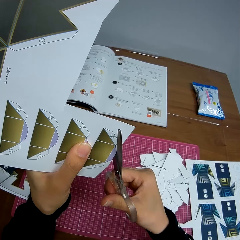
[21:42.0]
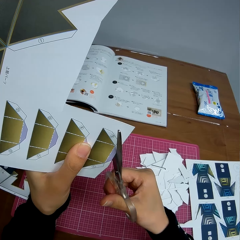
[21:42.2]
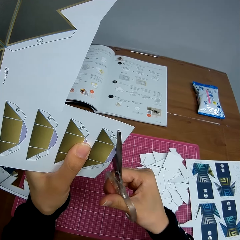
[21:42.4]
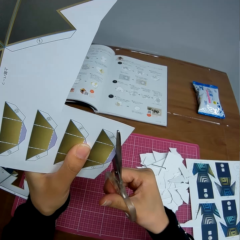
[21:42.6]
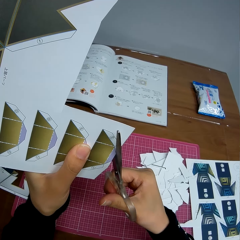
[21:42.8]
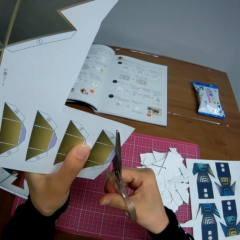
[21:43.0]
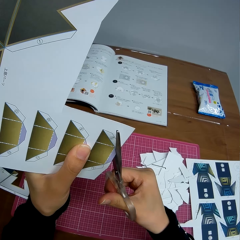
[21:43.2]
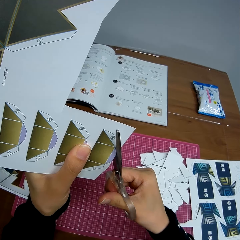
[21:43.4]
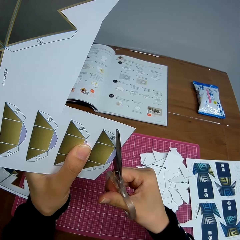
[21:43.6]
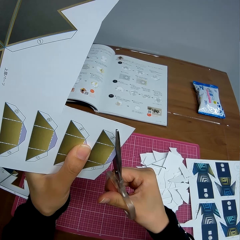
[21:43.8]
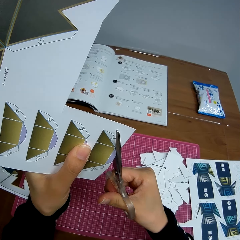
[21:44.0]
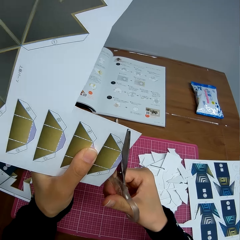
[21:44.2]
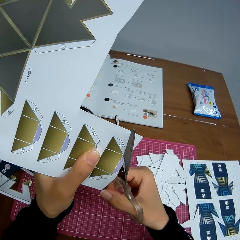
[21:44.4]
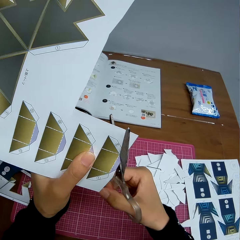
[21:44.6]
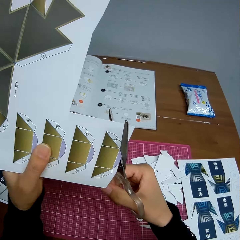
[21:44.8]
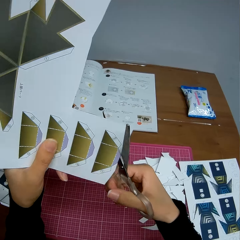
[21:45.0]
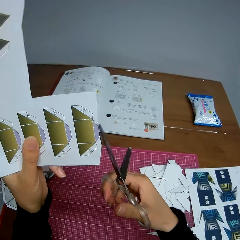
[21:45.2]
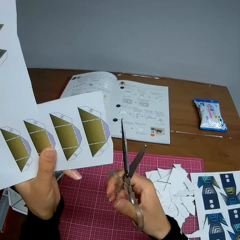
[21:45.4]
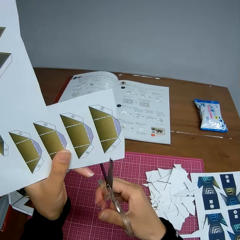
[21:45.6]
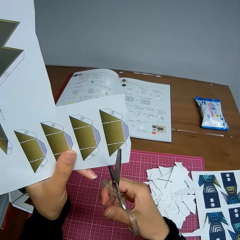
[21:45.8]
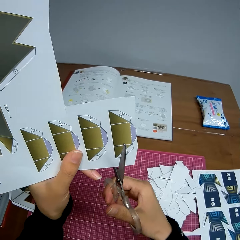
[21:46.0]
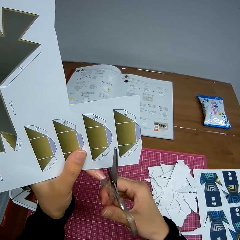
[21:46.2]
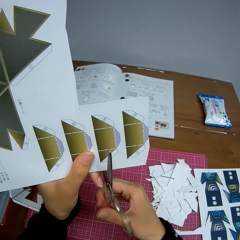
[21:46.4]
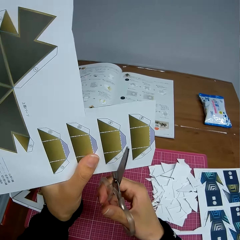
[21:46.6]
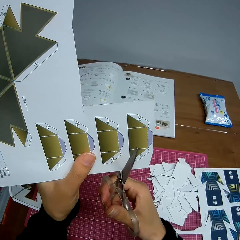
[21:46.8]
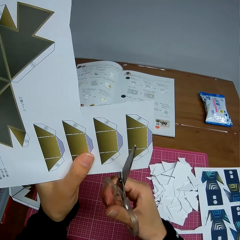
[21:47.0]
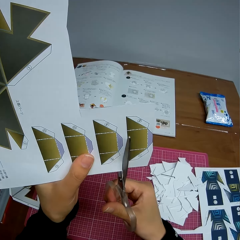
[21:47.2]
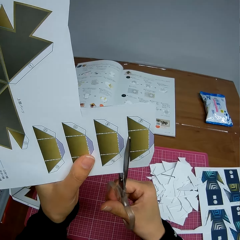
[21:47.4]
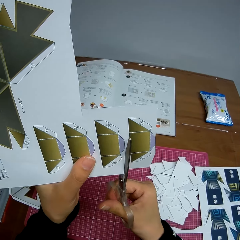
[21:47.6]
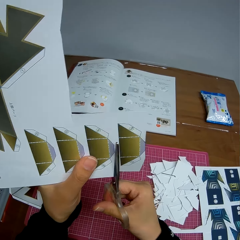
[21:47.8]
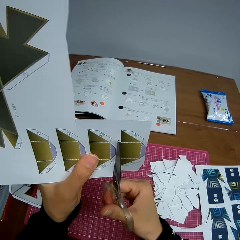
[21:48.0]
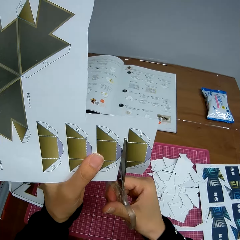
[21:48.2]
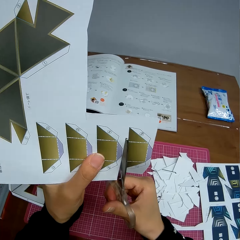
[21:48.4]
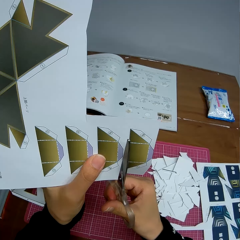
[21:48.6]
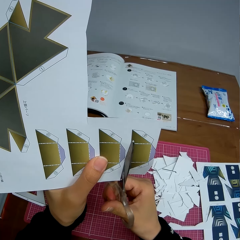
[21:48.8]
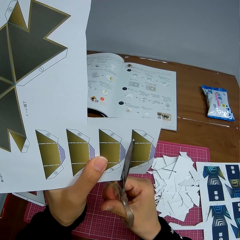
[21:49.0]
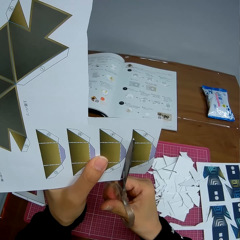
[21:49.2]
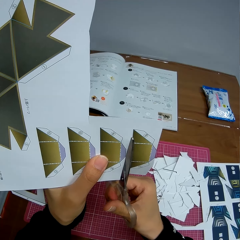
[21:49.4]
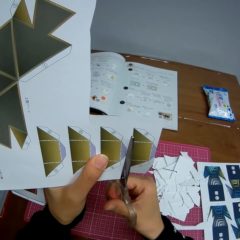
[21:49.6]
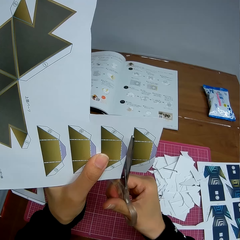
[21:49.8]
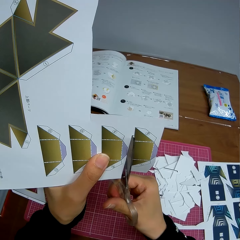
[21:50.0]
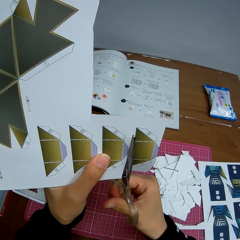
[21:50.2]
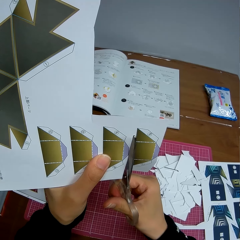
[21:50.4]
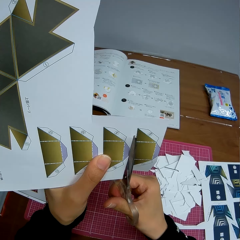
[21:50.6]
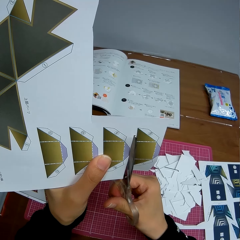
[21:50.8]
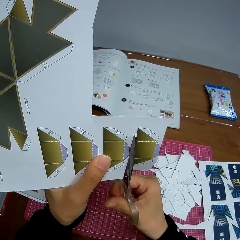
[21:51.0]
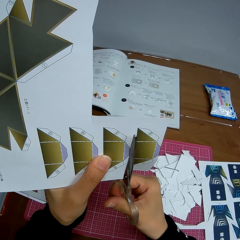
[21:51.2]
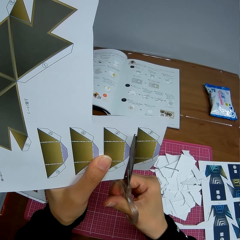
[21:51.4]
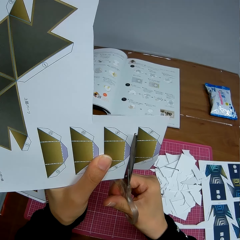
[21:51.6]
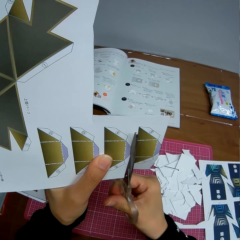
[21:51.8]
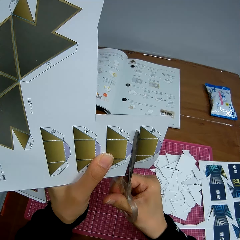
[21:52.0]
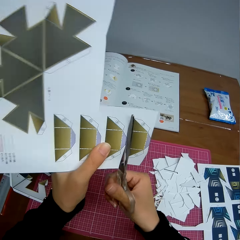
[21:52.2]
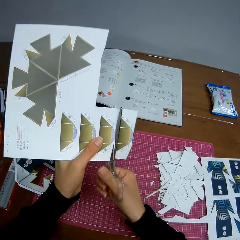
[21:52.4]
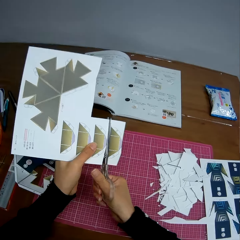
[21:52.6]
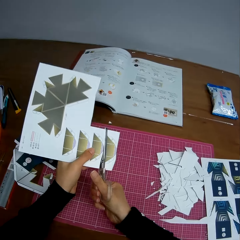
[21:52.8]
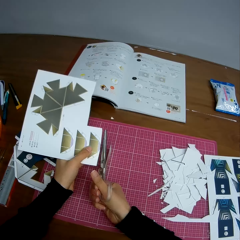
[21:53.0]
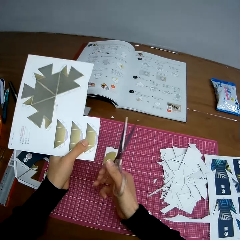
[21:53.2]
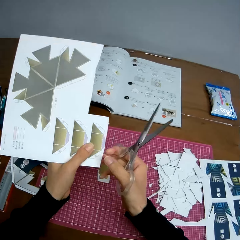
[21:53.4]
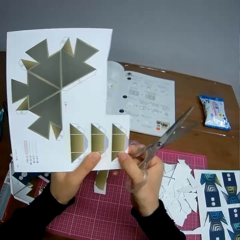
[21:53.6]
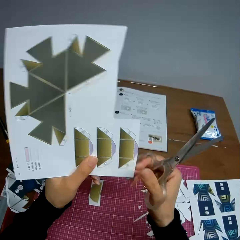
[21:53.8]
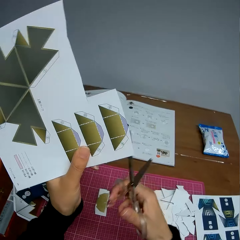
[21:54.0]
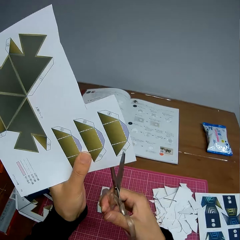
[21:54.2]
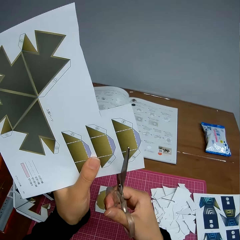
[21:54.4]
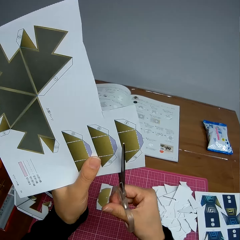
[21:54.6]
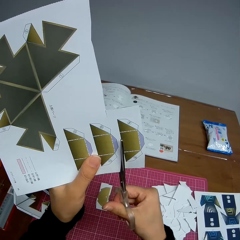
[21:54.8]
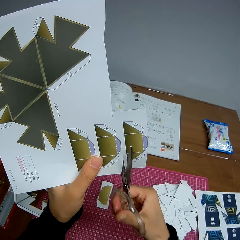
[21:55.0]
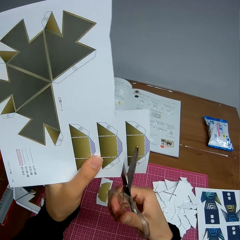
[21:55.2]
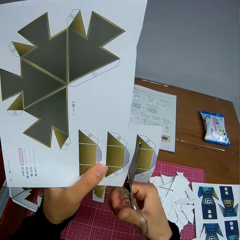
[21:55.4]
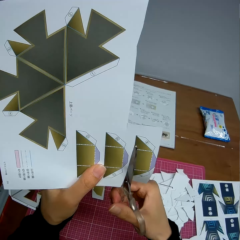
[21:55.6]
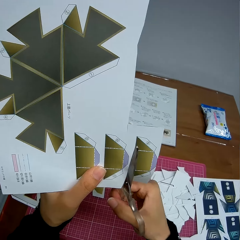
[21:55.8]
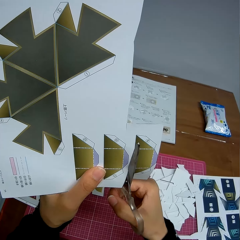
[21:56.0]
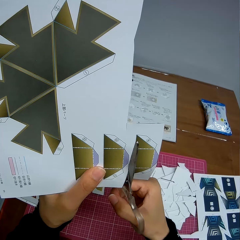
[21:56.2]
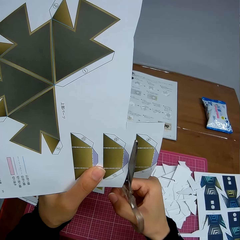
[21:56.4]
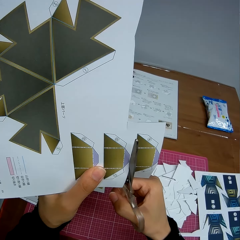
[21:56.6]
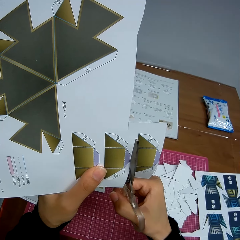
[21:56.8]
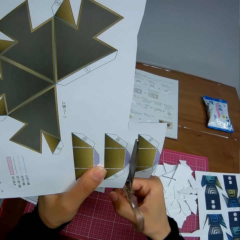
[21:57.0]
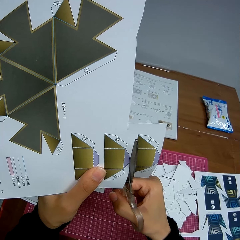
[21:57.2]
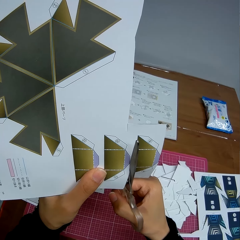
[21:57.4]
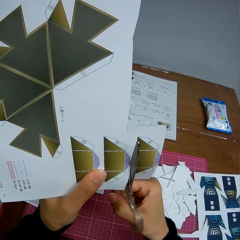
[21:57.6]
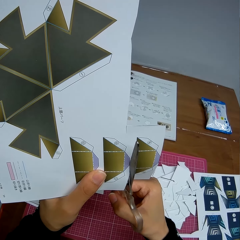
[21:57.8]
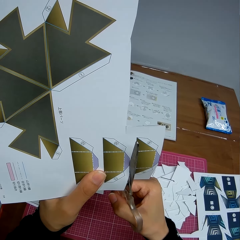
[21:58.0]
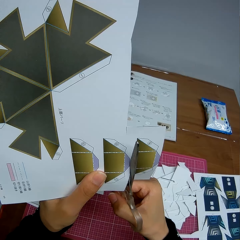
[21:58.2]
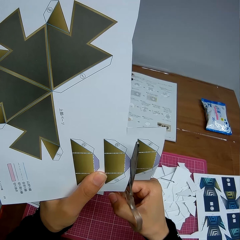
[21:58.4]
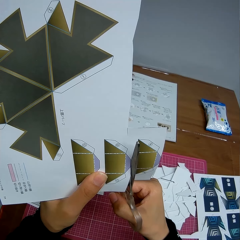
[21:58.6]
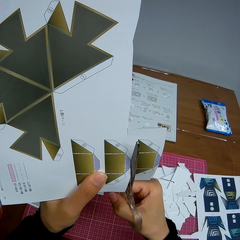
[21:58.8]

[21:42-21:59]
The camera wearer cuts the paper. They touch the paper. They cut the paper.

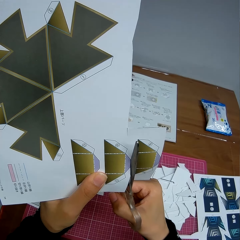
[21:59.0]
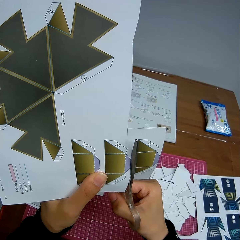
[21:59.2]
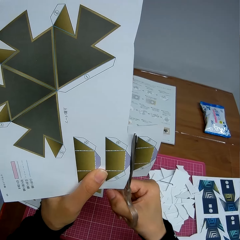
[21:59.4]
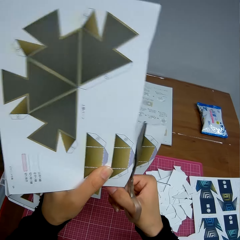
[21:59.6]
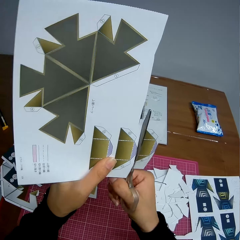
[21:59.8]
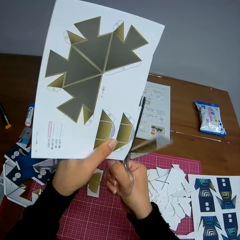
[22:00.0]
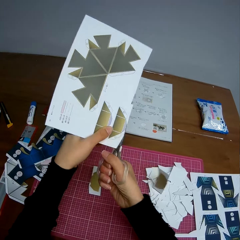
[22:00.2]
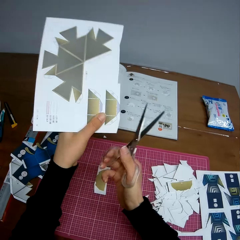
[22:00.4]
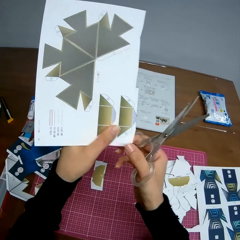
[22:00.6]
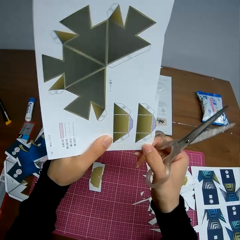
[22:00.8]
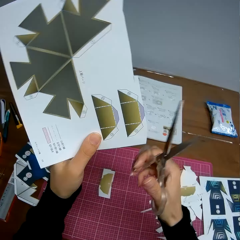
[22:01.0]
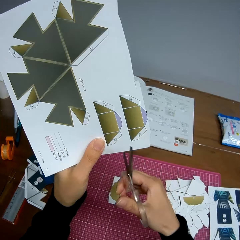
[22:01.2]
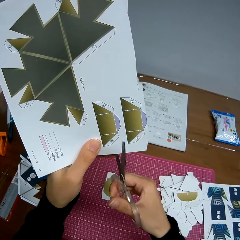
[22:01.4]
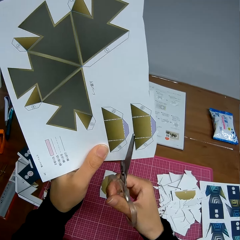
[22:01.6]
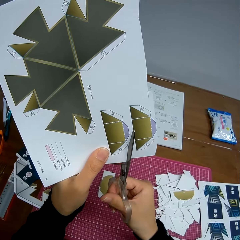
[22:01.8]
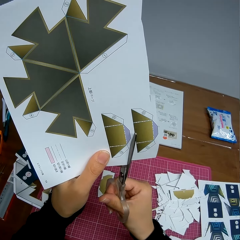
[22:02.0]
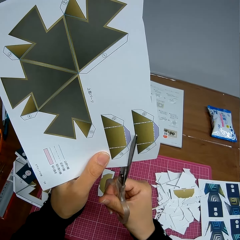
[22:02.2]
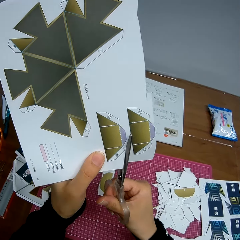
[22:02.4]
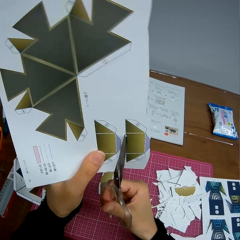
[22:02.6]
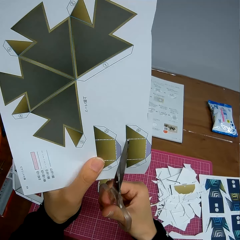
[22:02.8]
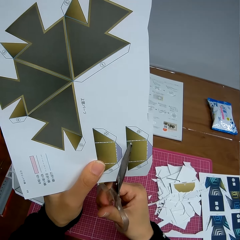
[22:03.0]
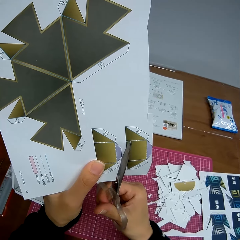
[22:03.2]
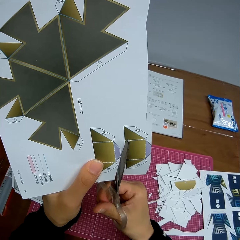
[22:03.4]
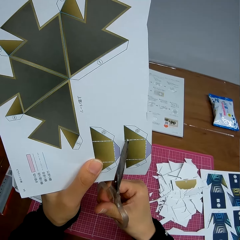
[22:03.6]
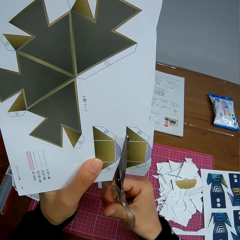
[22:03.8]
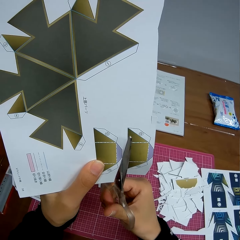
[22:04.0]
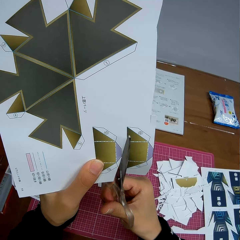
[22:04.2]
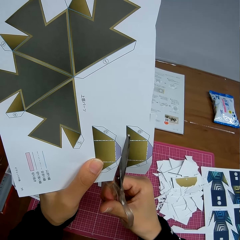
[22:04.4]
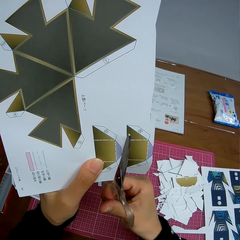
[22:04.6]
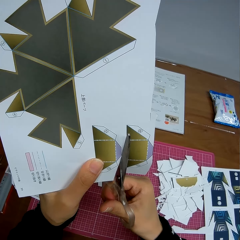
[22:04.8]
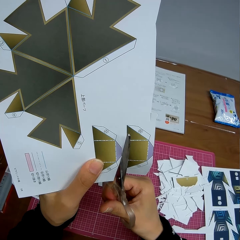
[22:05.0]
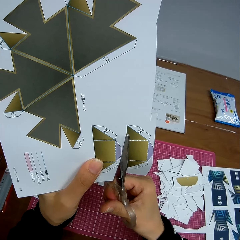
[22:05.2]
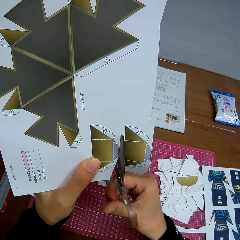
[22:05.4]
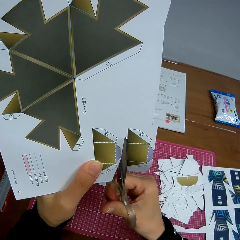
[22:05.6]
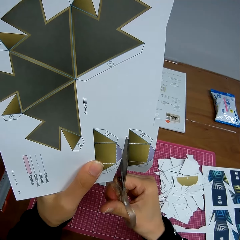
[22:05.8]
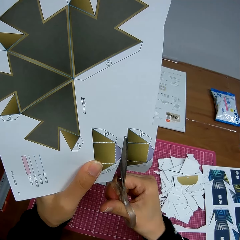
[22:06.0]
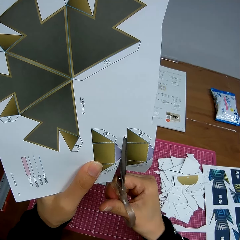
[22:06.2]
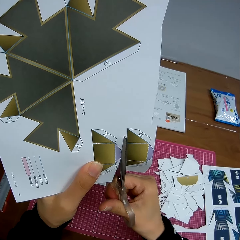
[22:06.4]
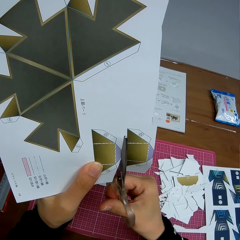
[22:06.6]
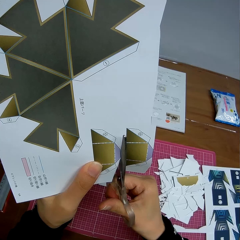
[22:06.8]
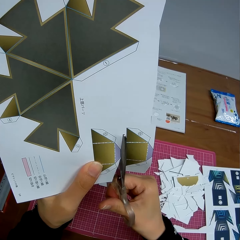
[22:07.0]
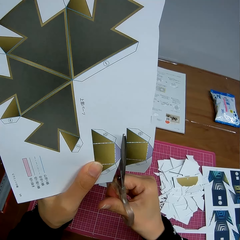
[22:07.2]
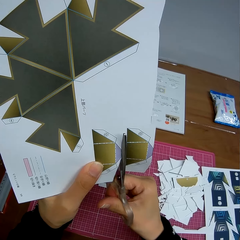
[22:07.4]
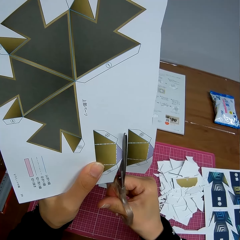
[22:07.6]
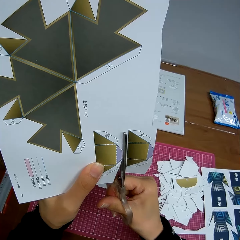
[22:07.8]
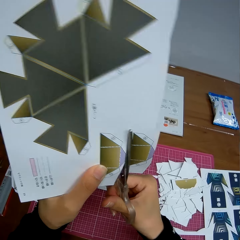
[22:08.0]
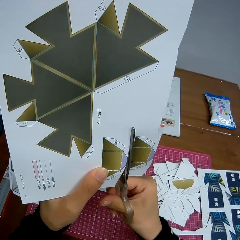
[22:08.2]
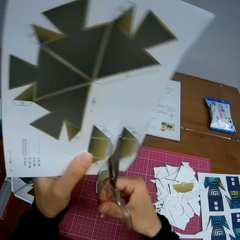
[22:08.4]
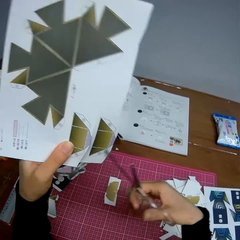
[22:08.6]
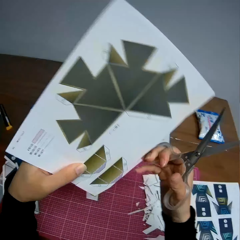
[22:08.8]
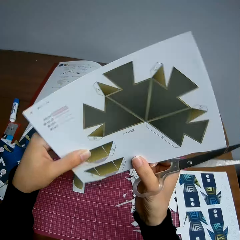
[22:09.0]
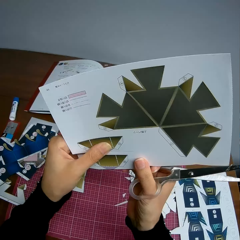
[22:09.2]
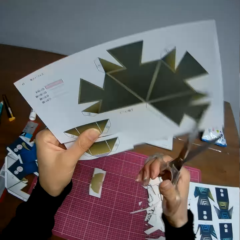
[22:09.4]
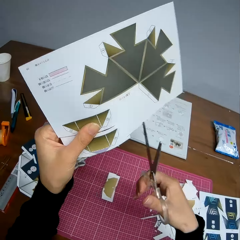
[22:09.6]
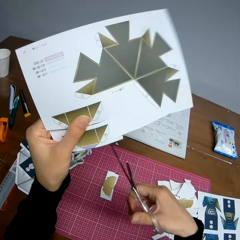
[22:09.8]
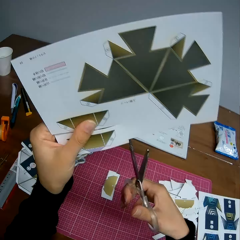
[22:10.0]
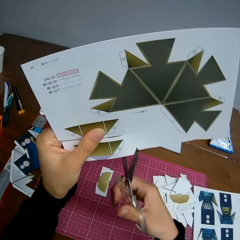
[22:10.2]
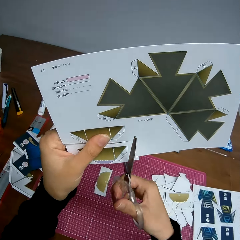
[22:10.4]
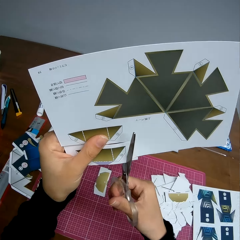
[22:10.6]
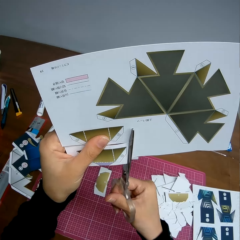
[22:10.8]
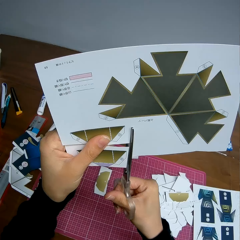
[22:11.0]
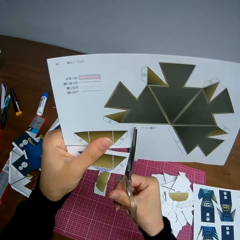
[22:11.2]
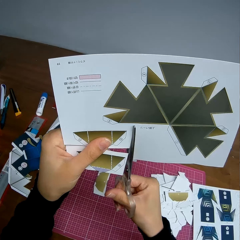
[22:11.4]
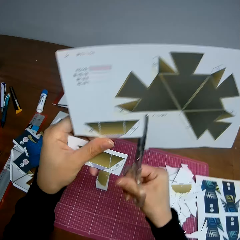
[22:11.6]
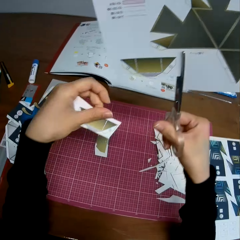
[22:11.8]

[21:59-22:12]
The camera wearer touches the paper. They cut the paper. They turn the paper. They cut the paper.
